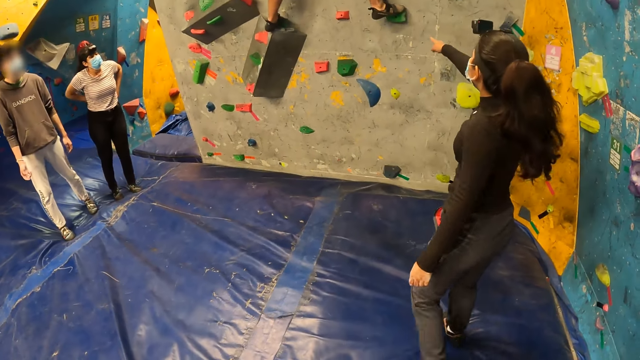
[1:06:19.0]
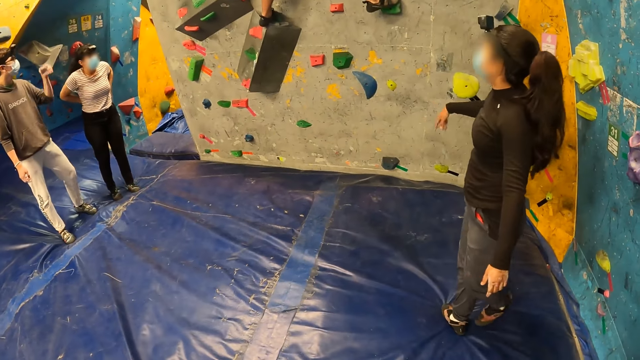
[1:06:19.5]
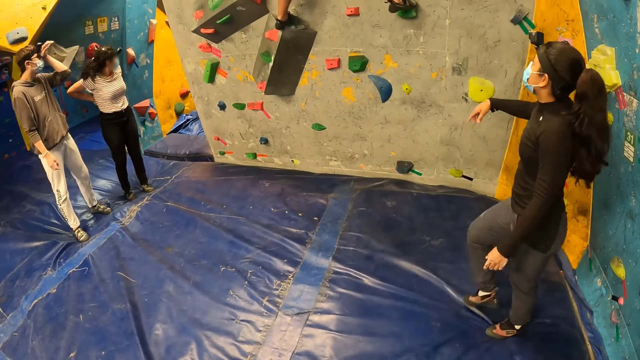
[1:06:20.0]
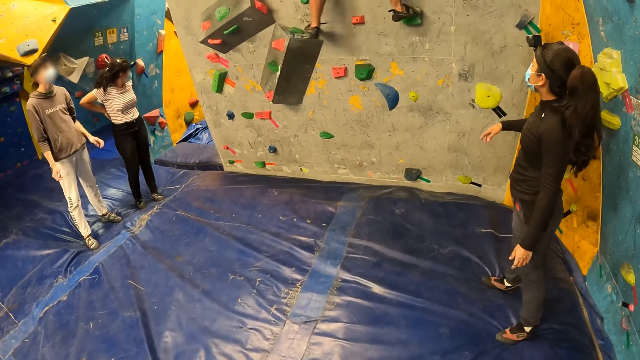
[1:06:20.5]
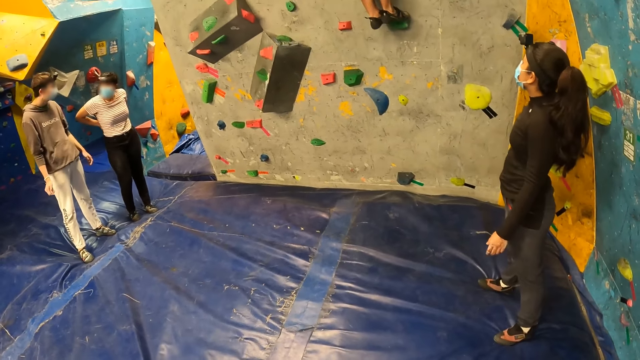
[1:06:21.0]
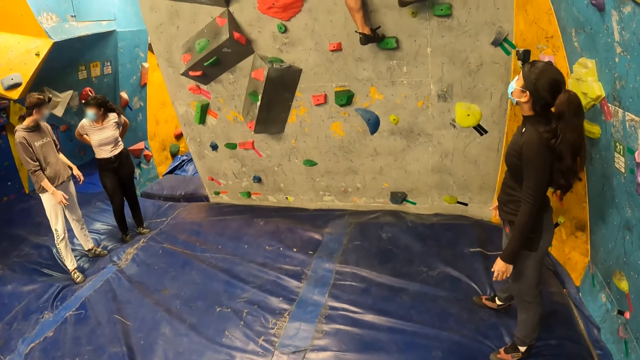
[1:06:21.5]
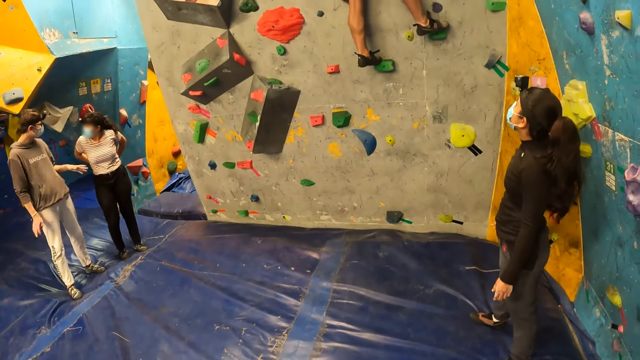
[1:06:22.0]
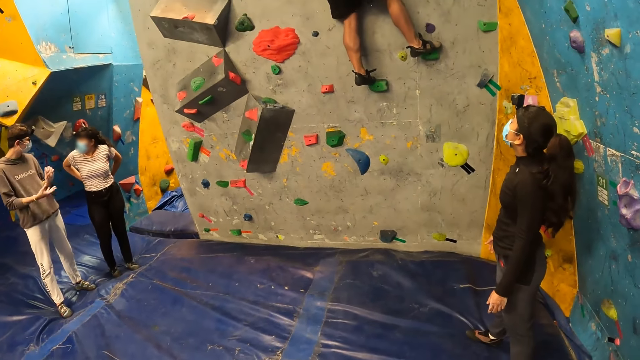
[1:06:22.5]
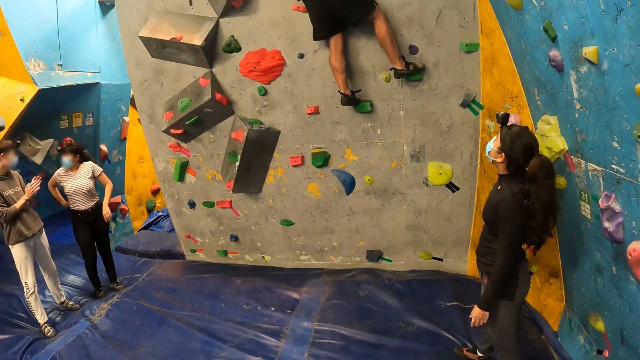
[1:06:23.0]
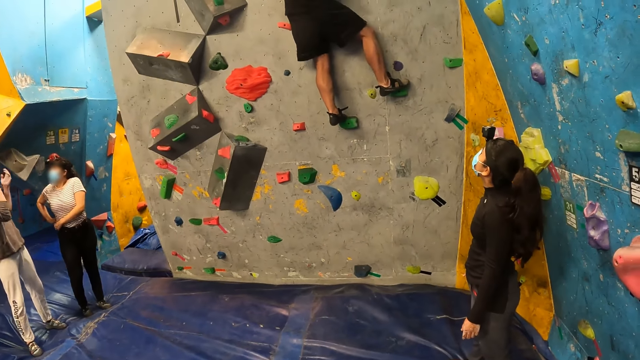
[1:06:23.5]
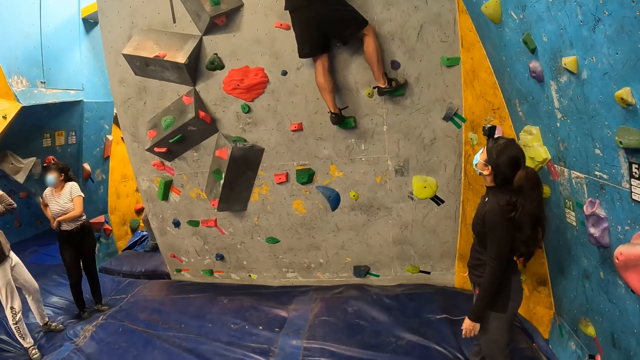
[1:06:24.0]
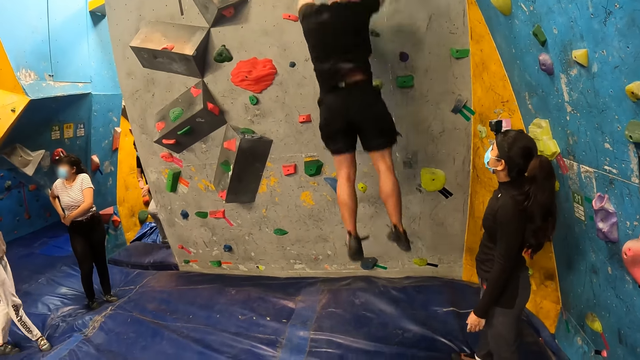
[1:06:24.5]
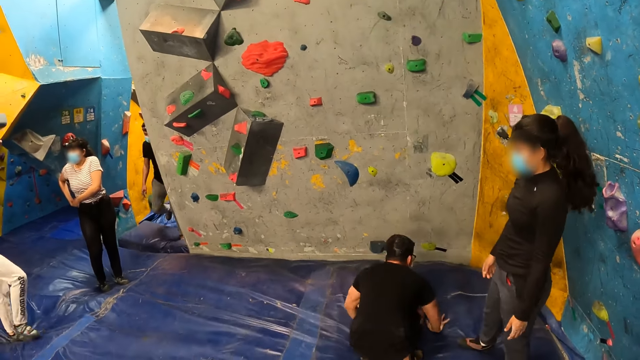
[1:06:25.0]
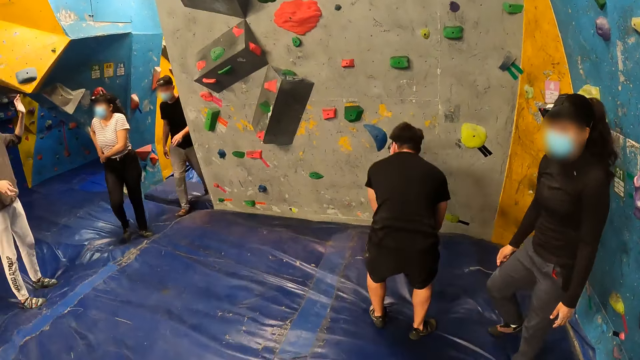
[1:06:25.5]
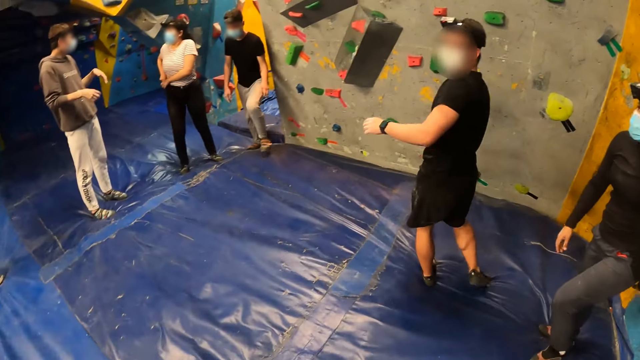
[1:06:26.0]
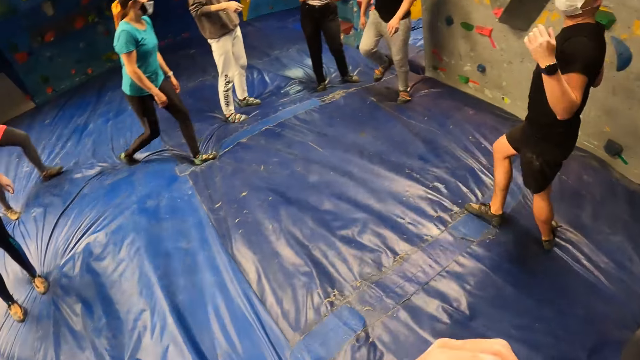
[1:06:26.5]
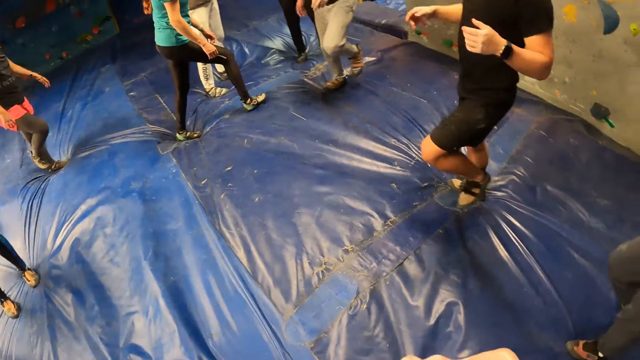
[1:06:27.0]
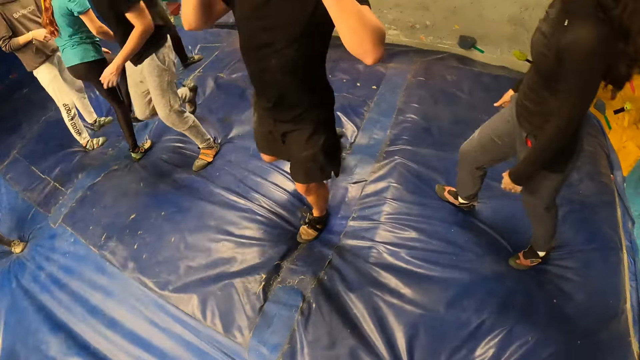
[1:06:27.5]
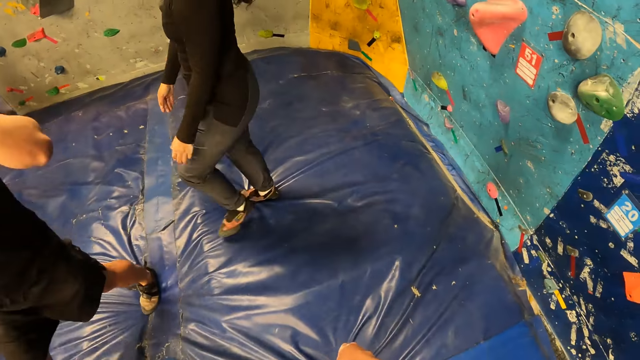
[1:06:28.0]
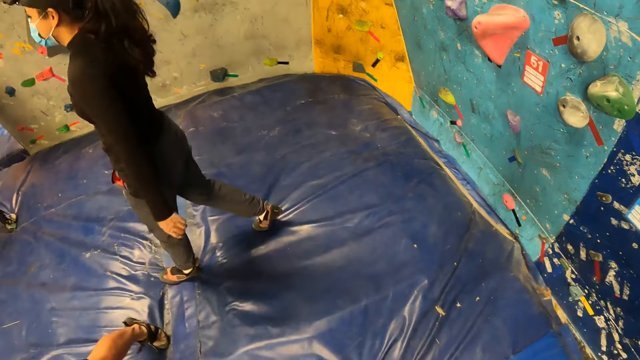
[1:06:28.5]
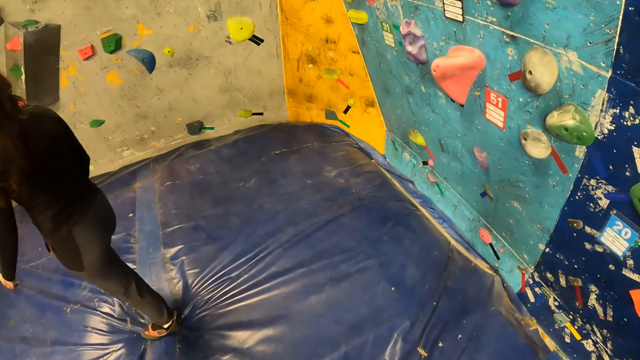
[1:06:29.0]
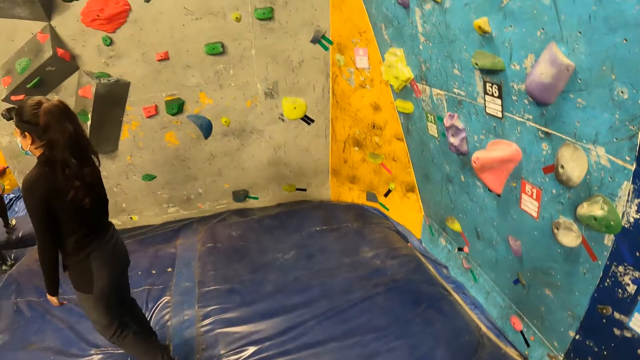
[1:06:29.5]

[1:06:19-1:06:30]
A woman points. A man jumps off the bouldering wall. The man stands. The woman walks.

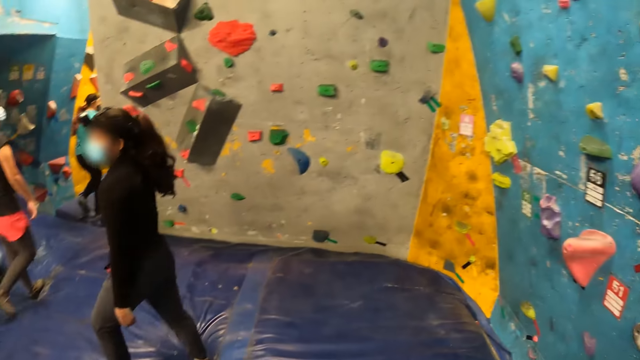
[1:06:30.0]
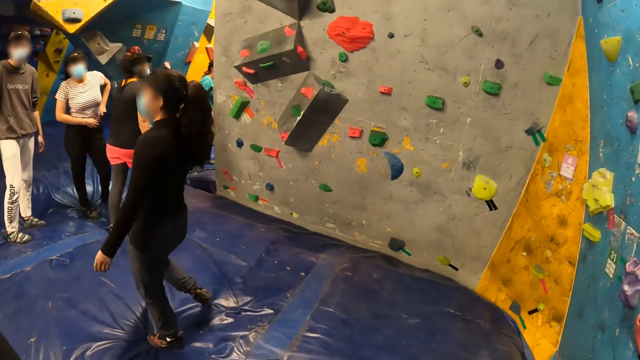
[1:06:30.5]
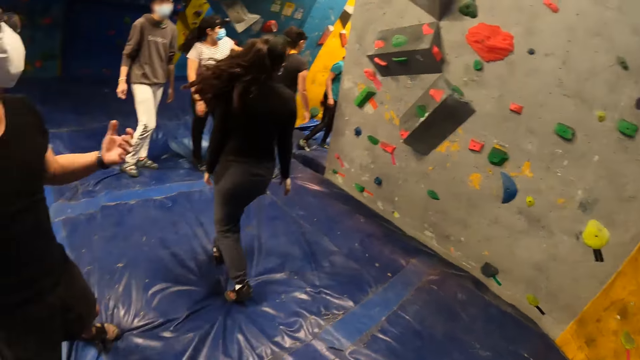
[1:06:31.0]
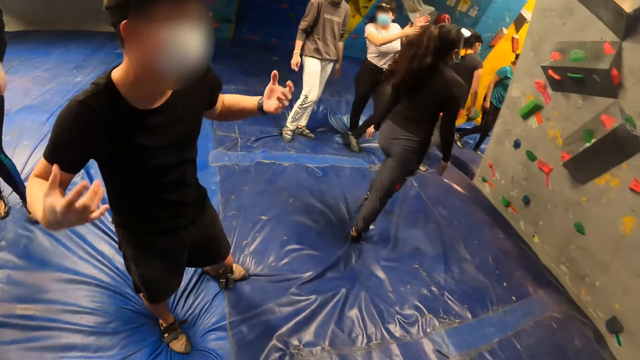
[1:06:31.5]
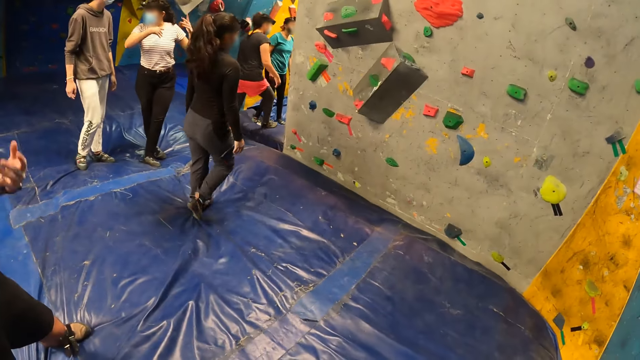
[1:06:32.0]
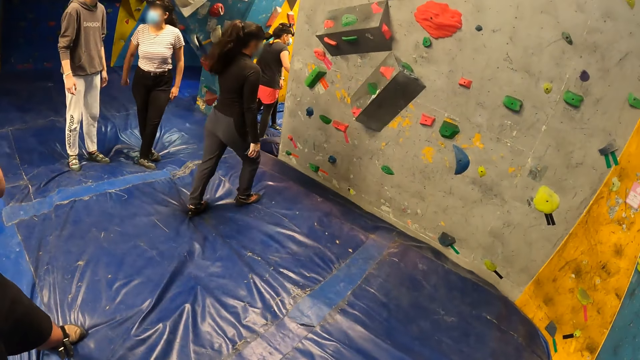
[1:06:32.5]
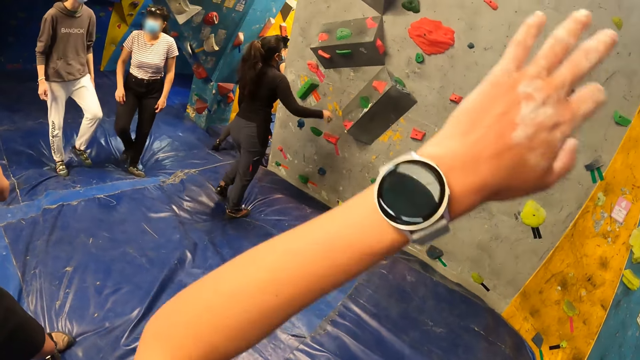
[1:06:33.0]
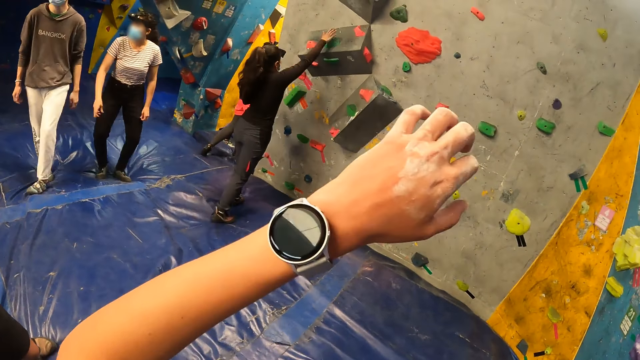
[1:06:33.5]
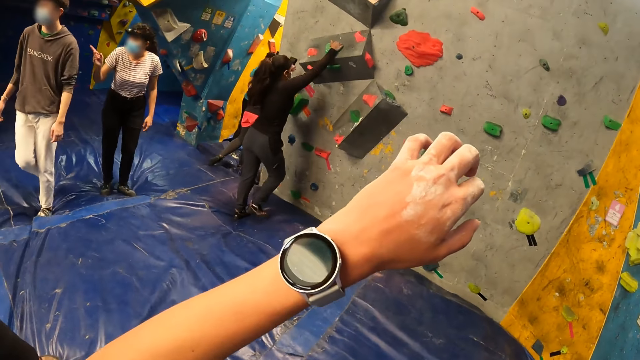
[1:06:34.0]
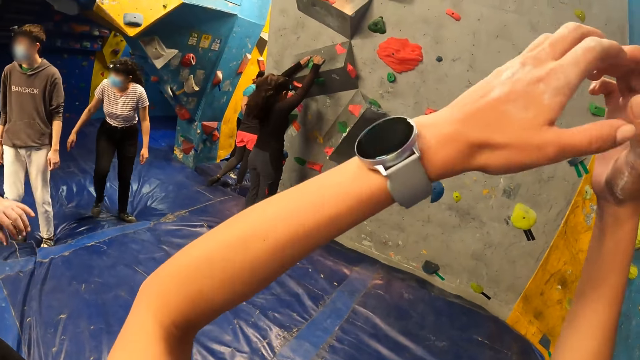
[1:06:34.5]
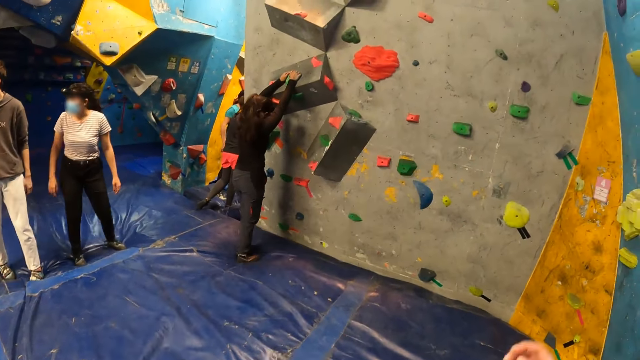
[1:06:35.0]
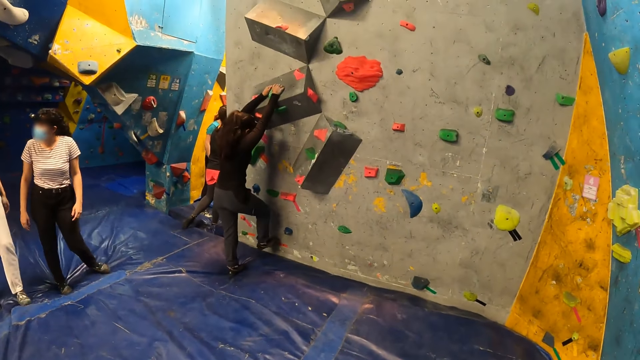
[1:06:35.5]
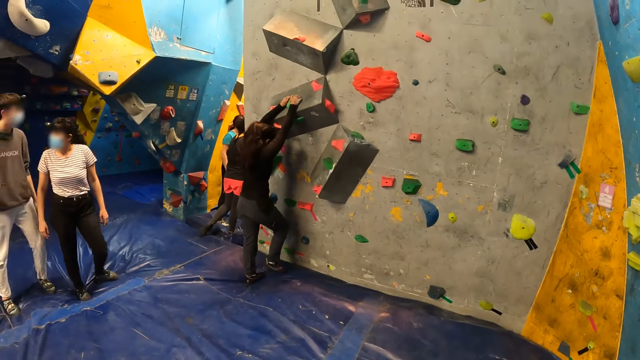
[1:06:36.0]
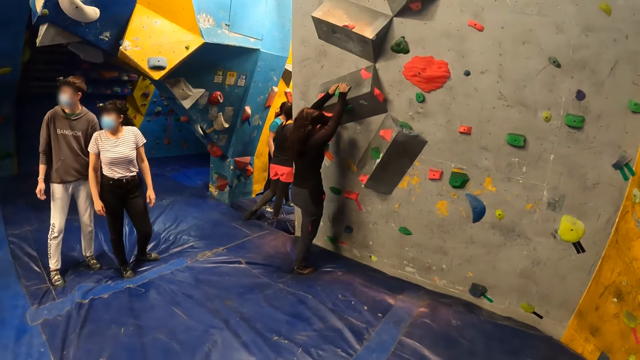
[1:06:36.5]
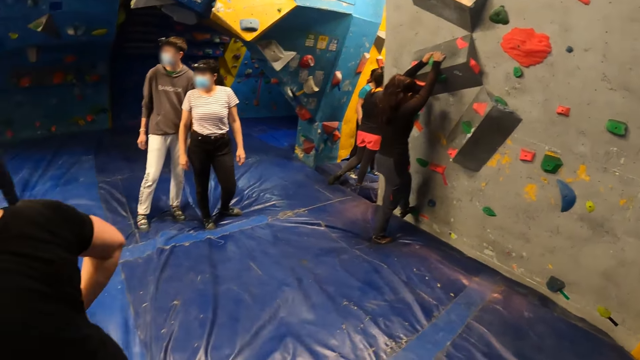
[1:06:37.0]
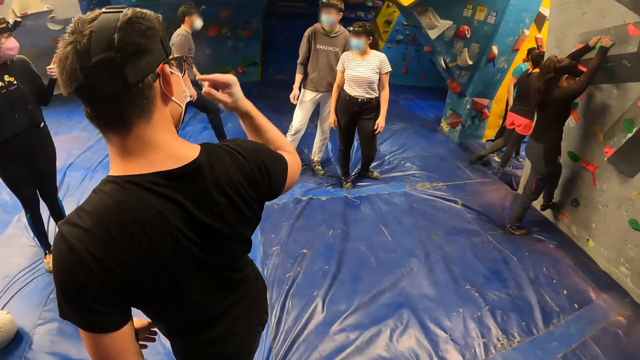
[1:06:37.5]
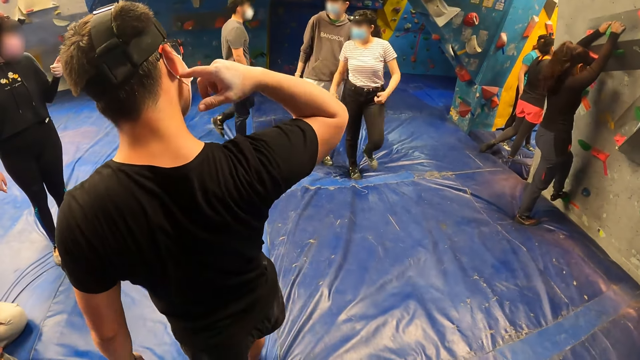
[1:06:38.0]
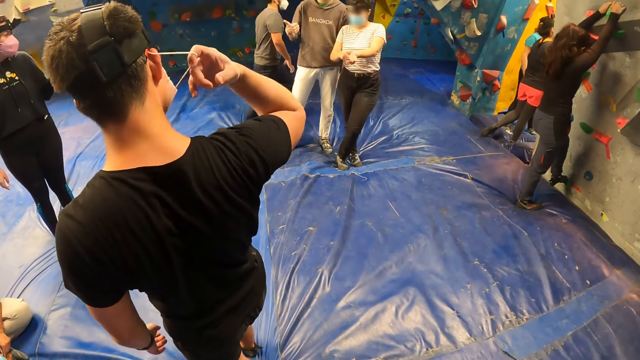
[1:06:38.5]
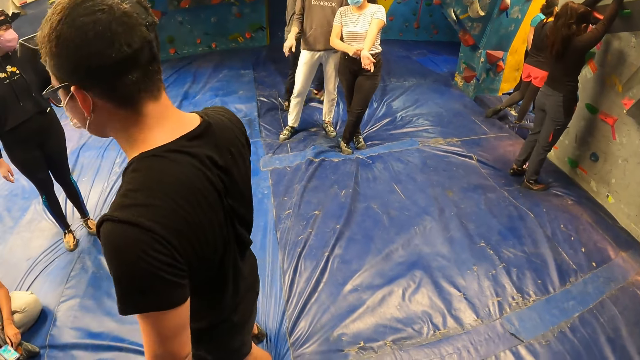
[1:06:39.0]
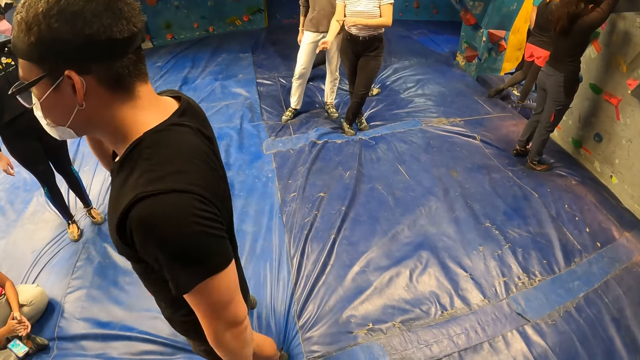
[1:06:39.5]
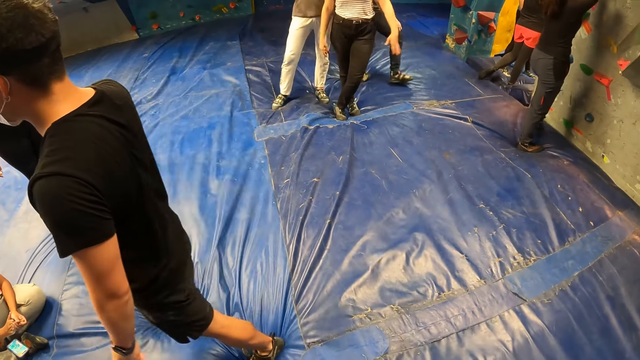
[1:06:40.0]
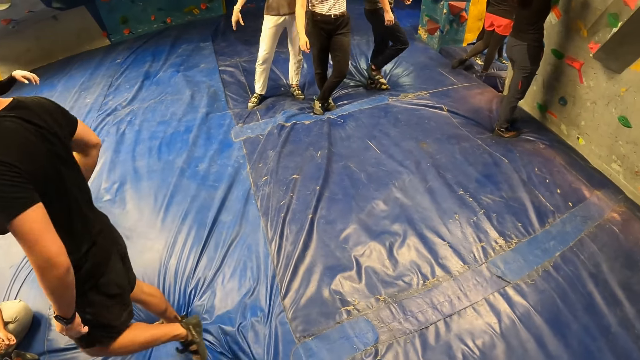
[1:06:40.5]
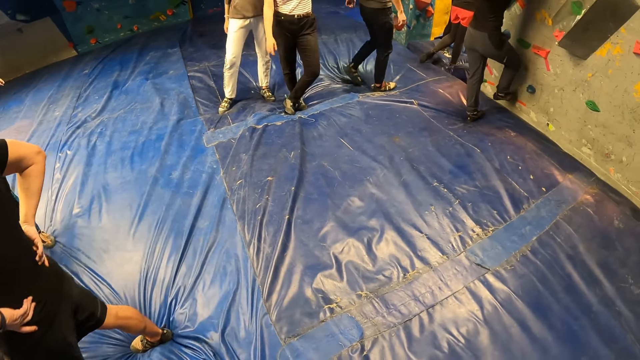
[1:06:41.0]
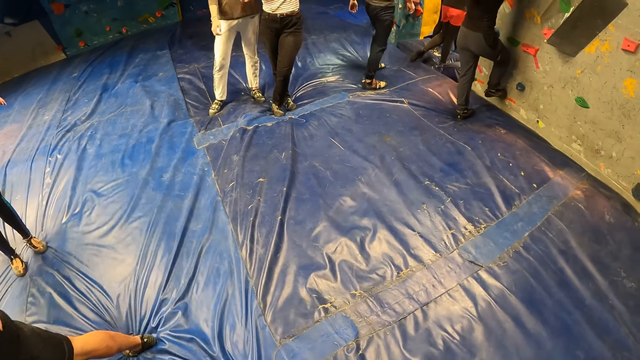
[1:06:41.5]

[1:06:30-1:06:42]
A man sways hands. A woman climbs the bouldering wall with the climbing hold. The camera wearer lifts a hand. They lift both hands. The woman holds the handle. Another man stands. The first man removes a nose mask on his face with his right hand.
